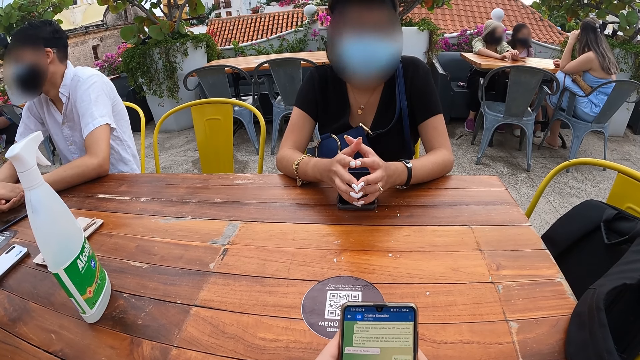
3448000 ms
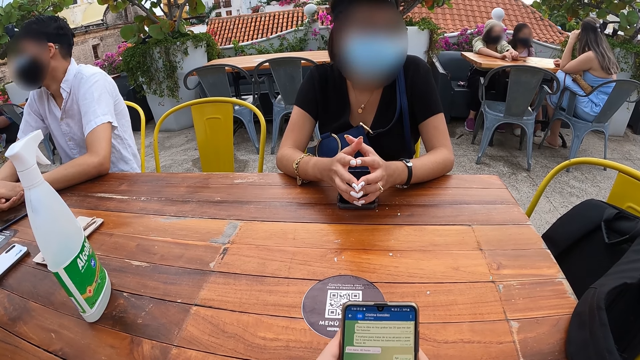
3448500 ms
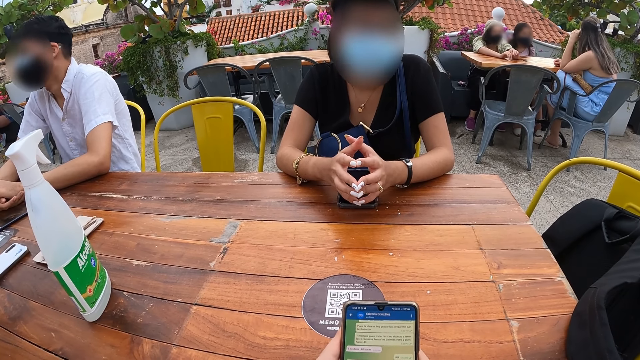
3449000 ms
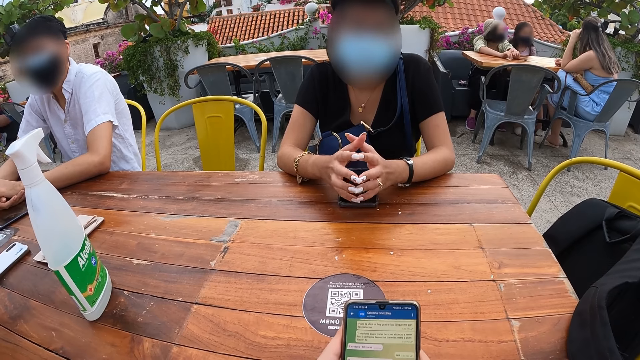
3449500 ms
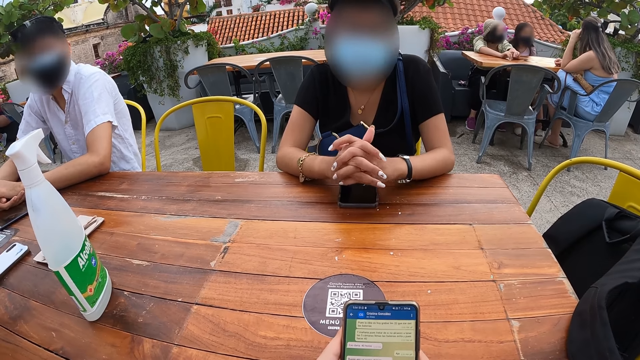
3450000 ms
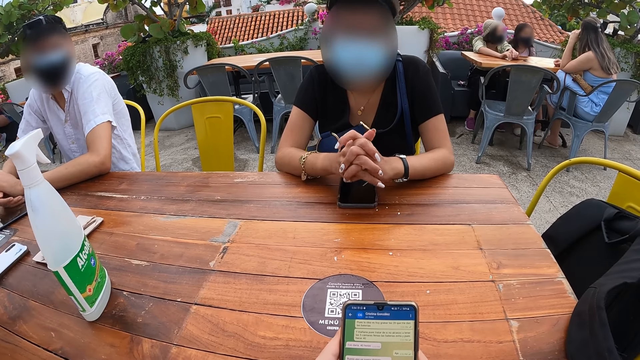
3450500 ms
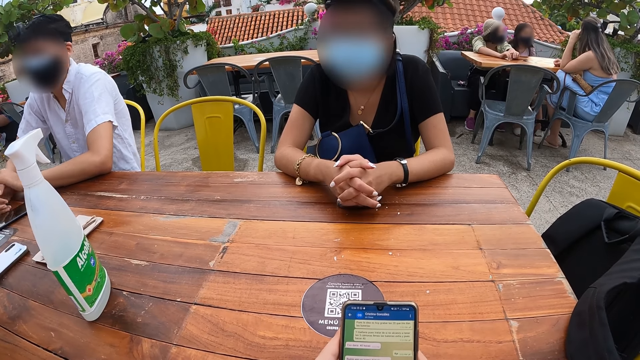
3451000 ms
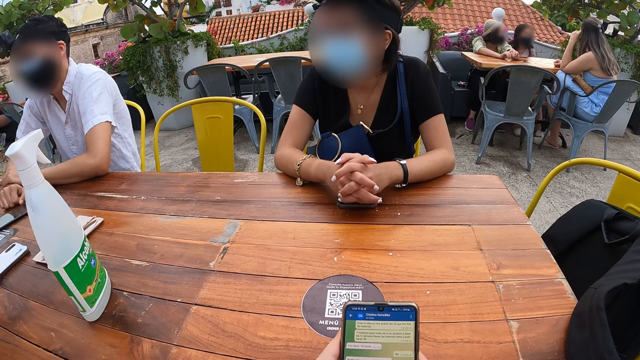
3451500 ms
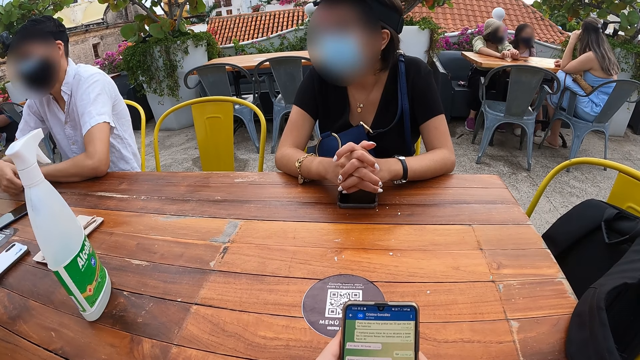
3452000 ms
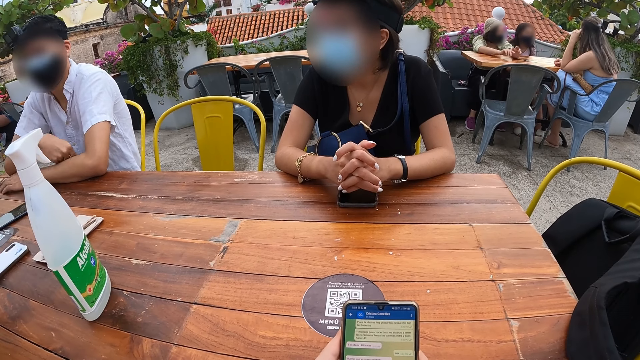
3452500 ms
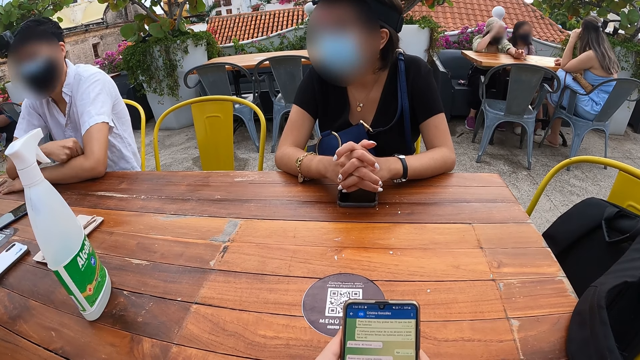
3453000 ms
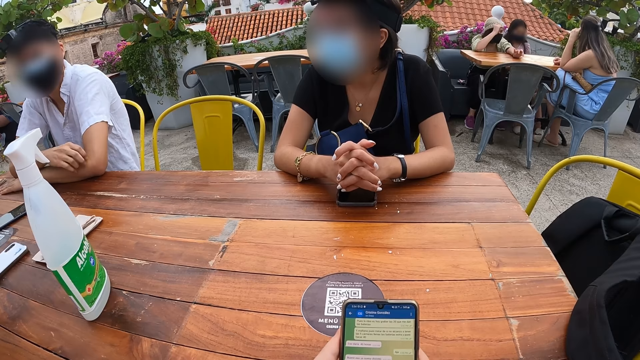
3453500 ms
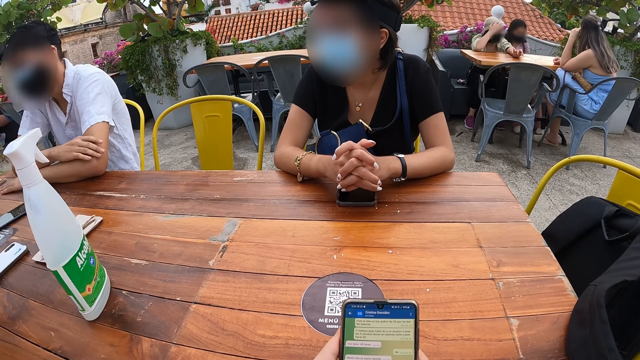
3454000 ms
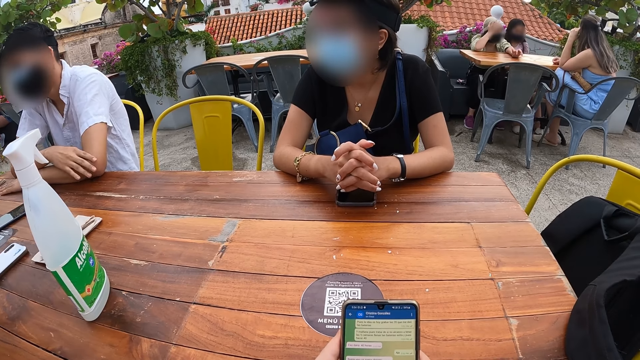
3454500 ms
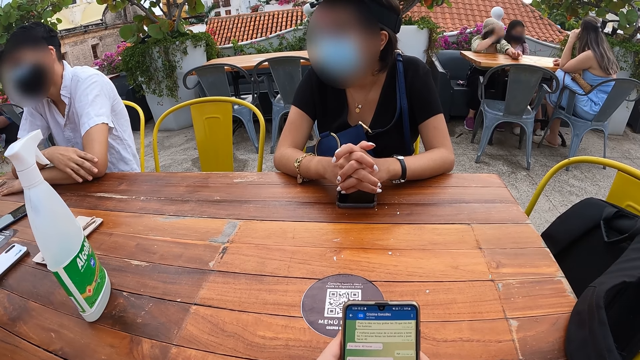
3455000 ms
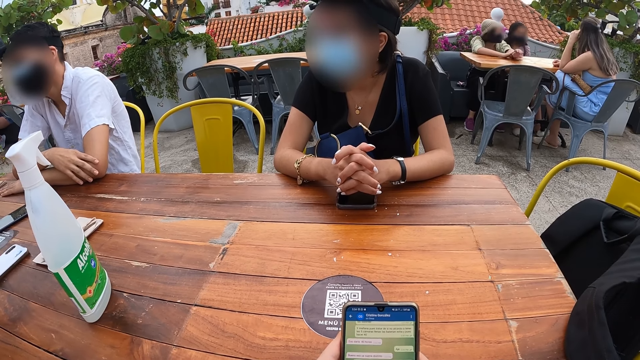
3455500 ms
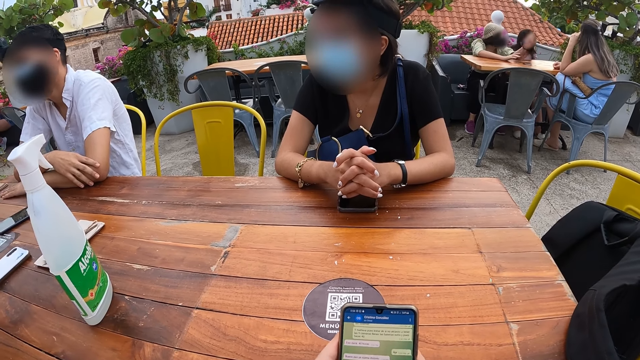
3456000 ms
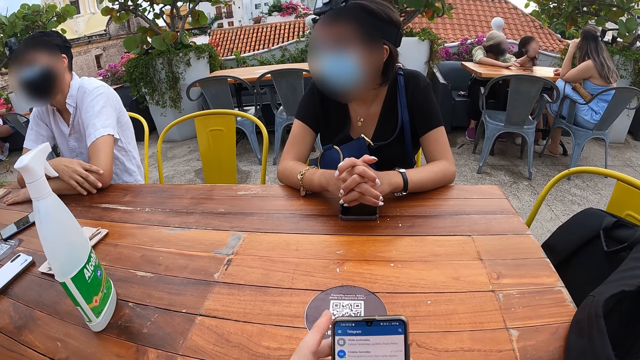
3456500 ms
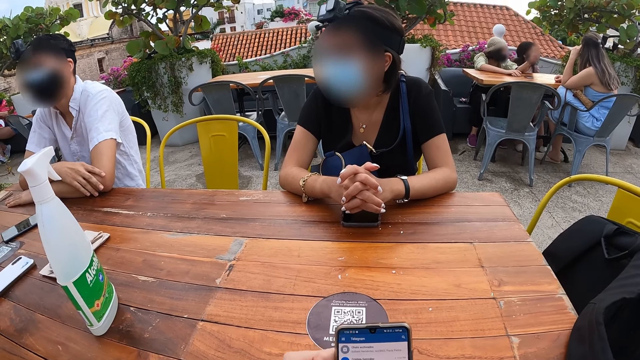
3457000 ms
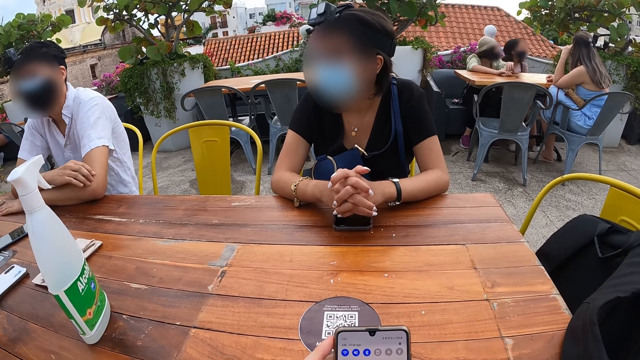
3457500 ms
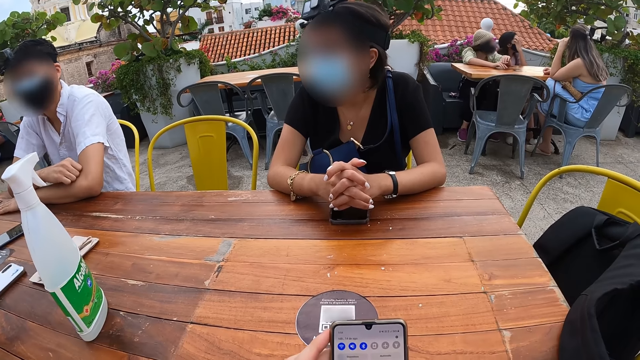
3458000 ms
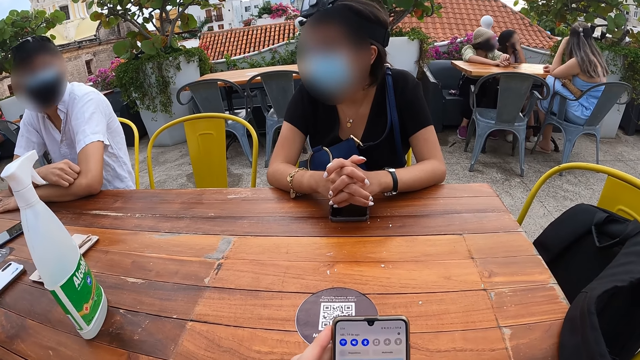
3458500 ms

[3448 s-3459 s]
The woman folds both hands together. The man interacts with the camera wearer, the woman, another woman and a third woman.

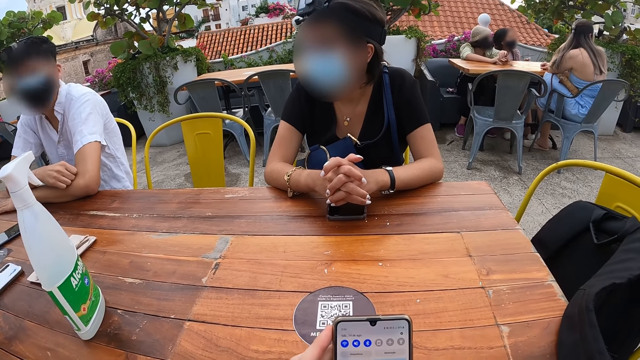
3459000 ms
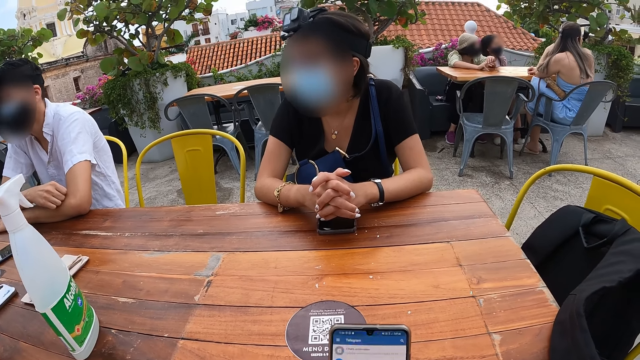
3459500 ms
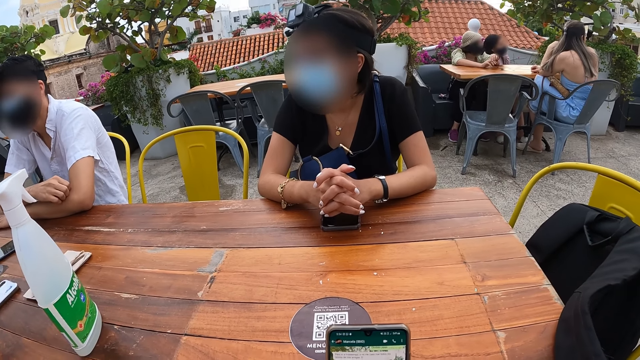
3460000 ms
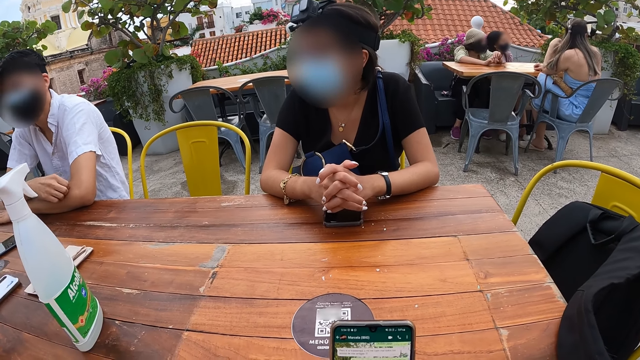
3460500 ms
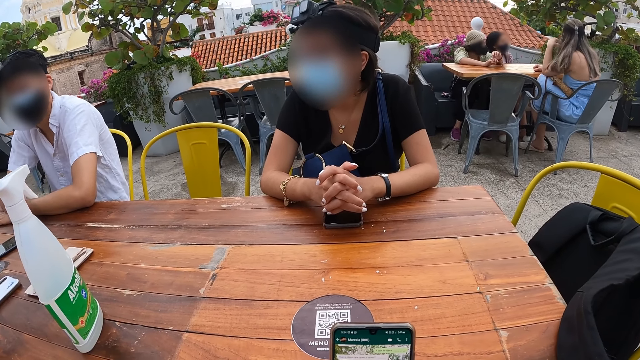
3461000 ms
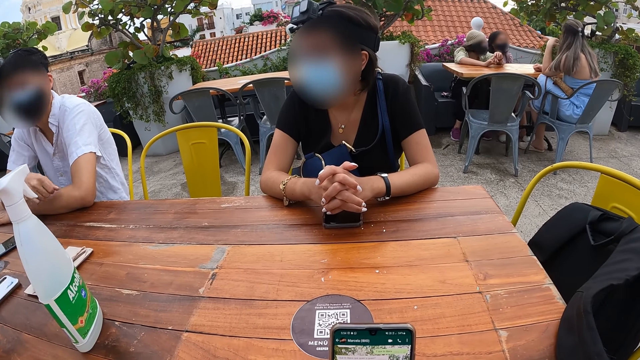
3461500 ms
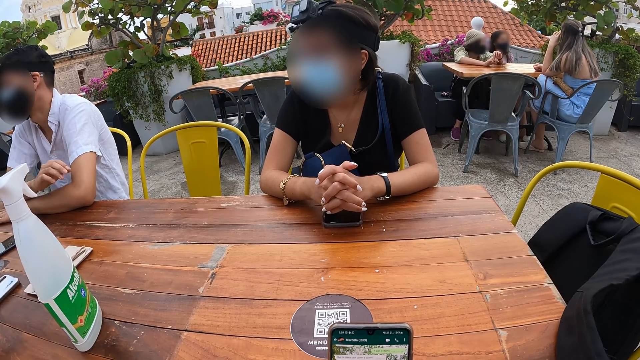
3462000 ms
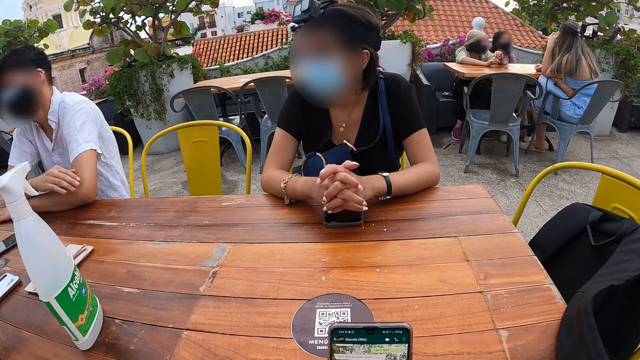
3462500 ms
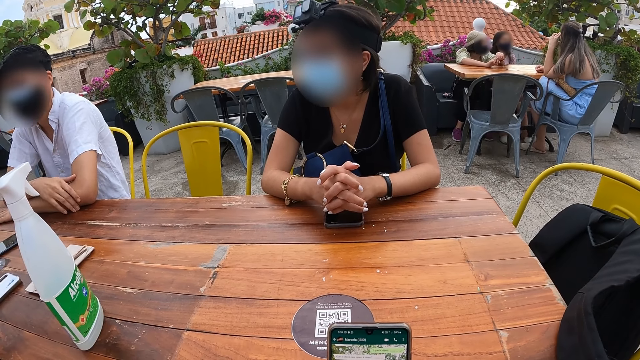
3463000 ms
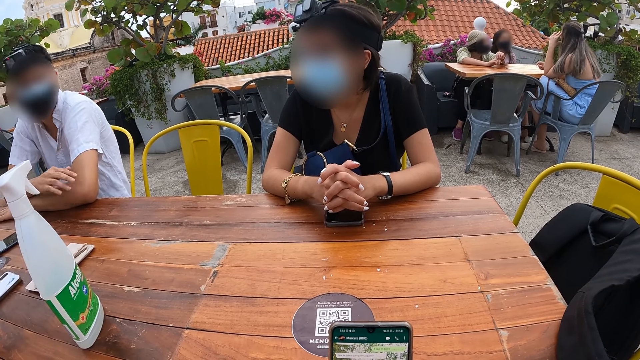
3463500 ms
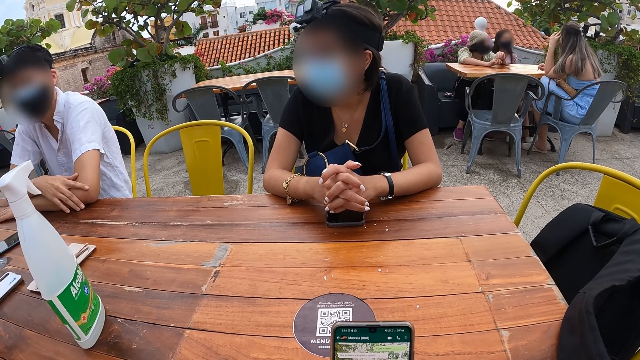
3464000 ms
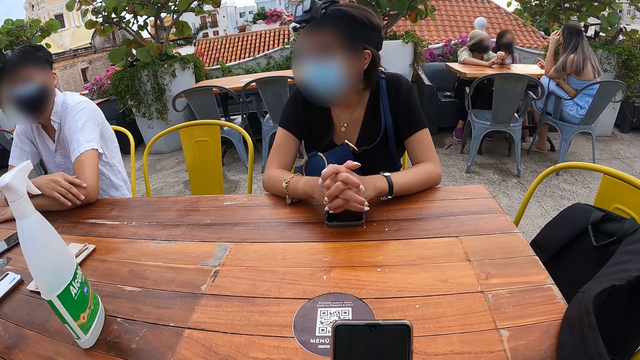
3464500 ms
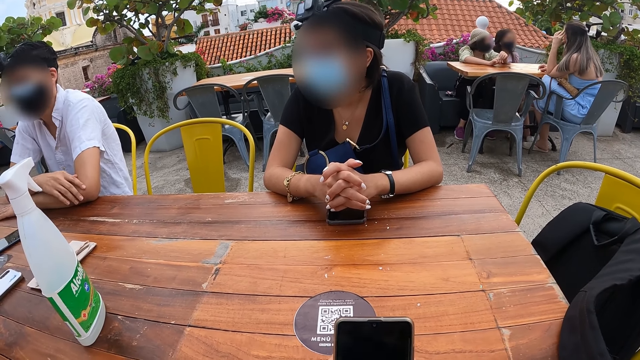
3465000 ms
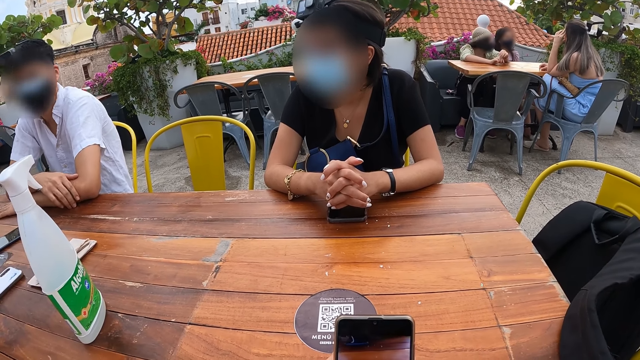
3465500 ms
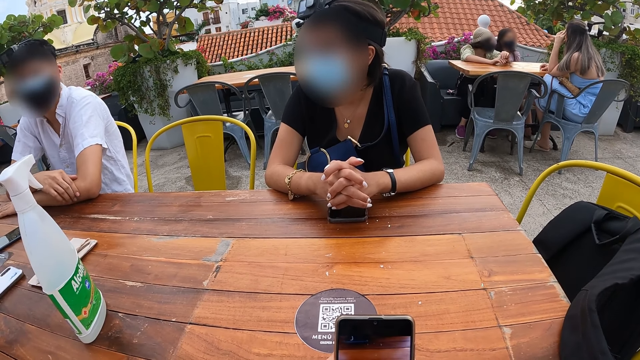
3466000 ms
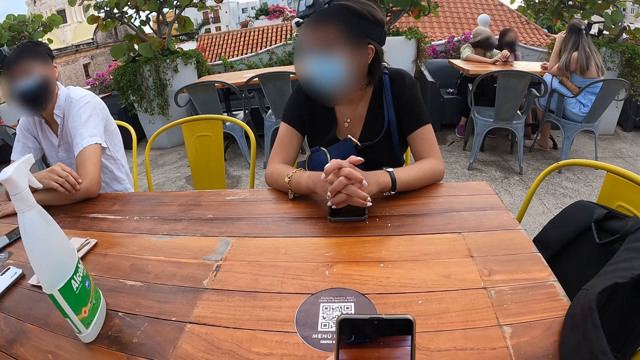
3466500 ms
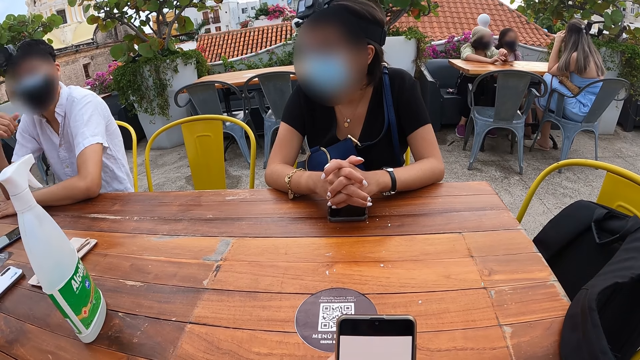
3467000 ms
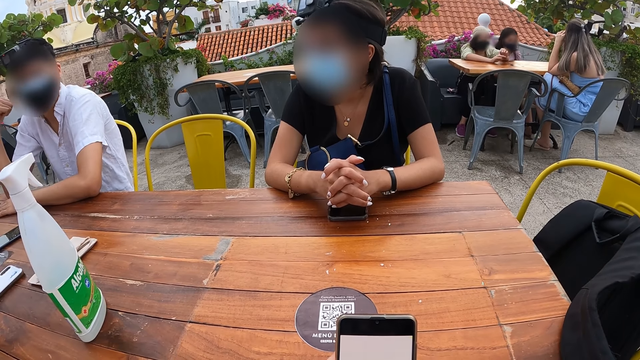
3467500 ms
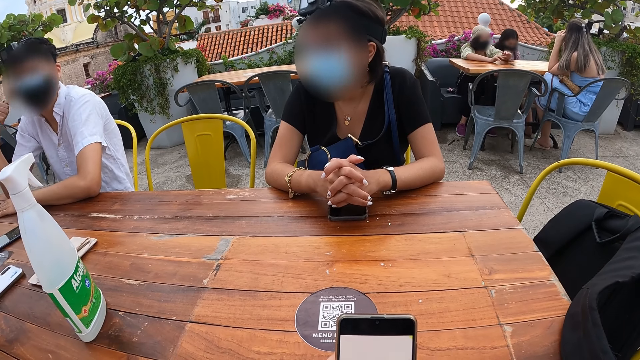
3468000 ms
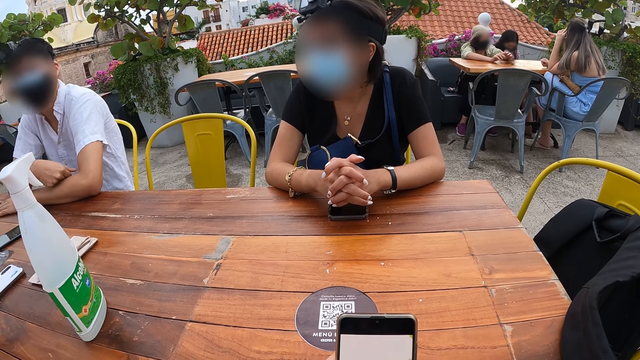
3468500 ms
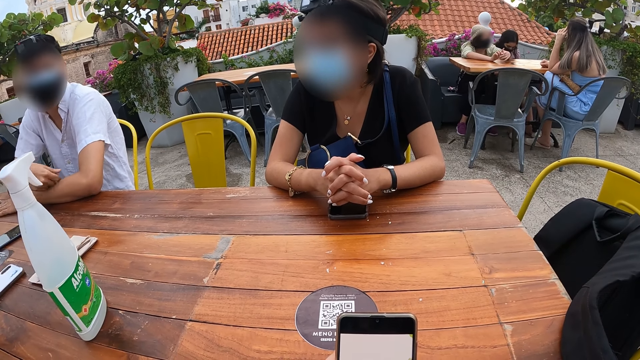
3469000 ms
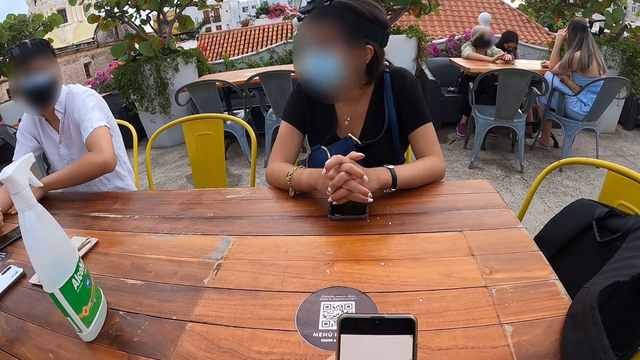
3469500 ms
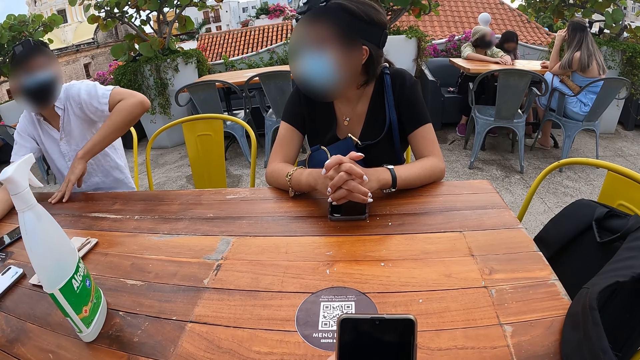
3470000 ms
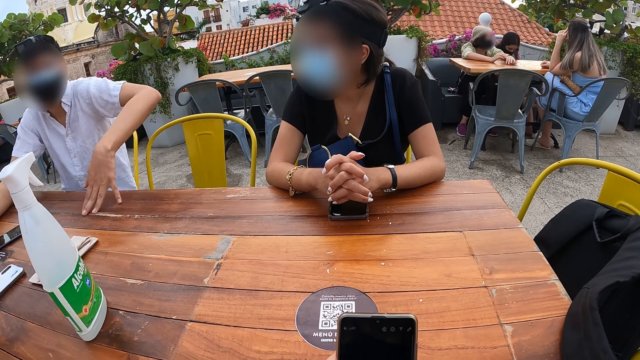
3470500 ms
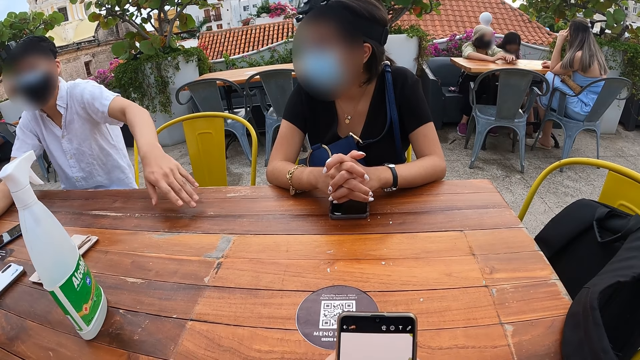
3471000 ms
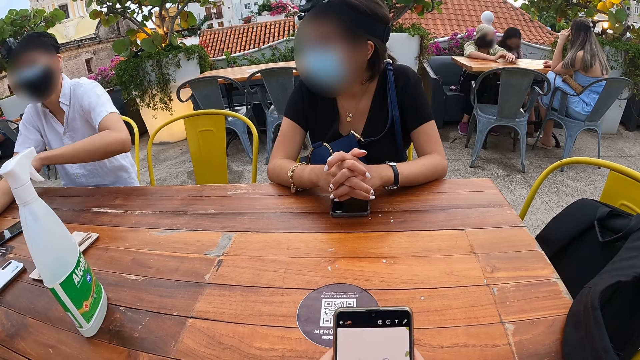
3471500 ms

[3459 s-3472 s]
The man gesticulates with his right hand. The camera wearer rubs his left hand on the table.
